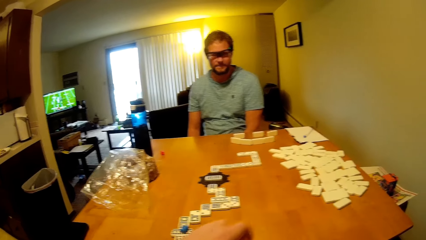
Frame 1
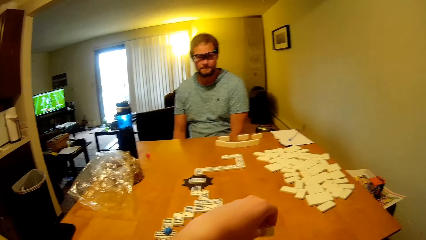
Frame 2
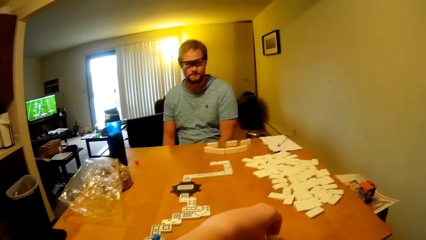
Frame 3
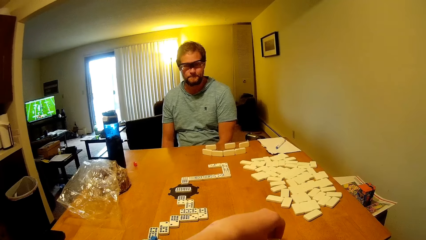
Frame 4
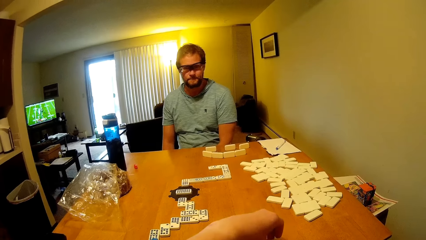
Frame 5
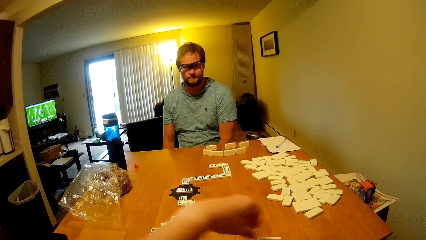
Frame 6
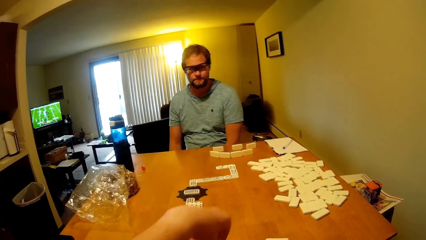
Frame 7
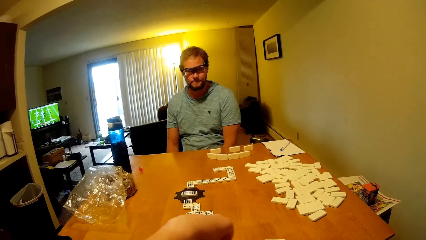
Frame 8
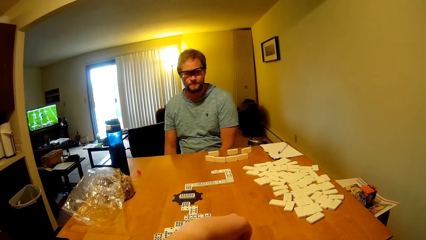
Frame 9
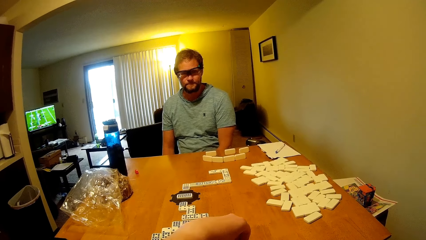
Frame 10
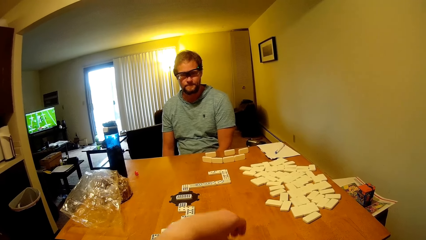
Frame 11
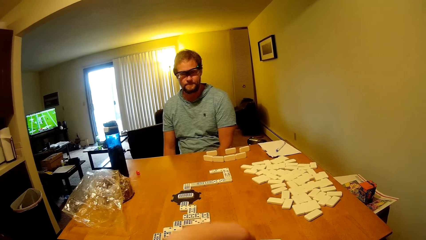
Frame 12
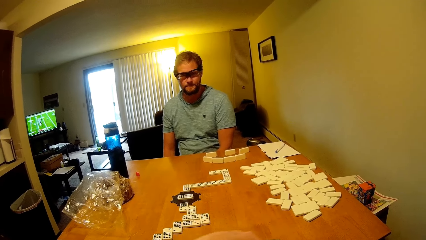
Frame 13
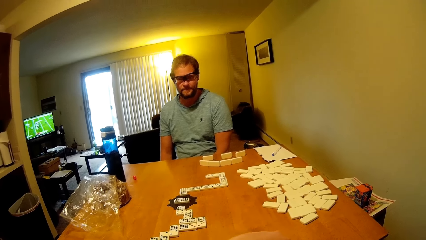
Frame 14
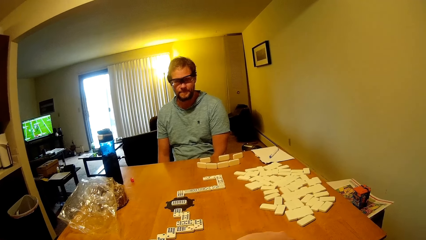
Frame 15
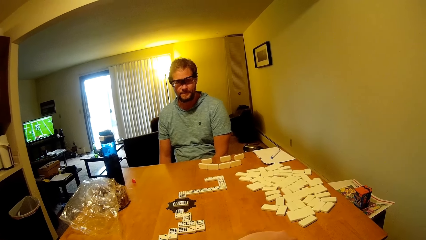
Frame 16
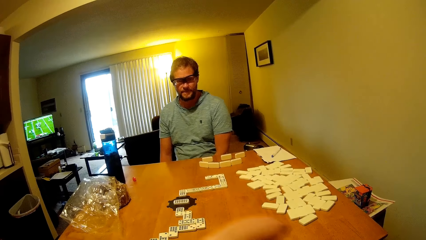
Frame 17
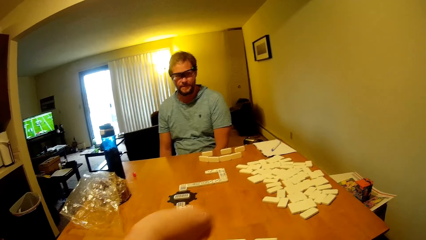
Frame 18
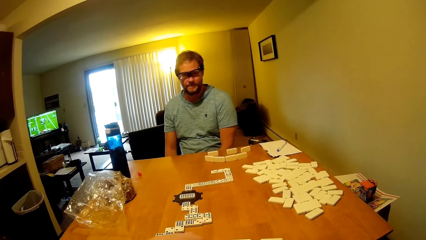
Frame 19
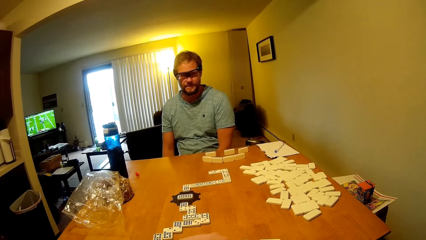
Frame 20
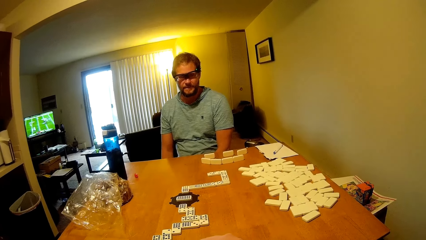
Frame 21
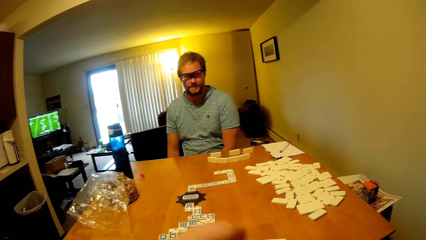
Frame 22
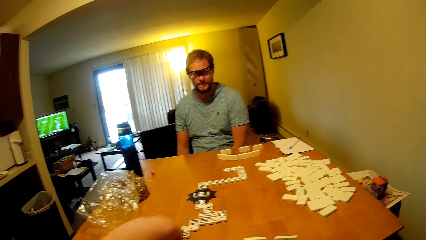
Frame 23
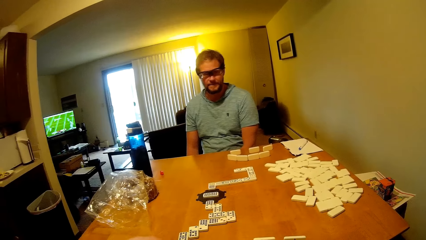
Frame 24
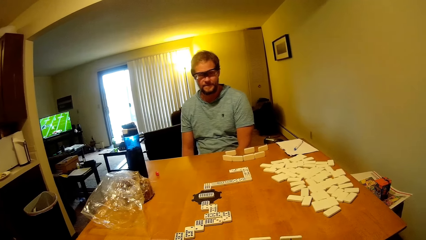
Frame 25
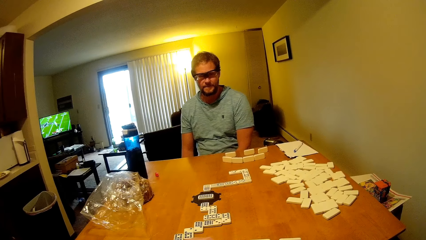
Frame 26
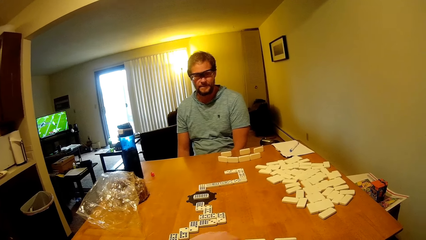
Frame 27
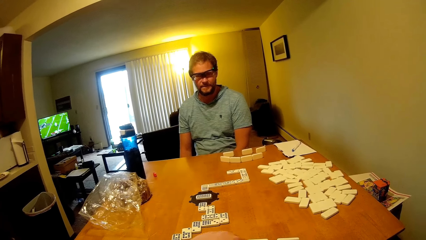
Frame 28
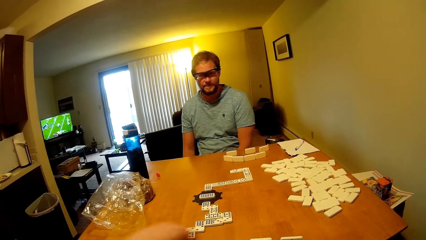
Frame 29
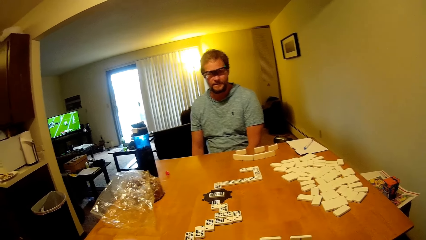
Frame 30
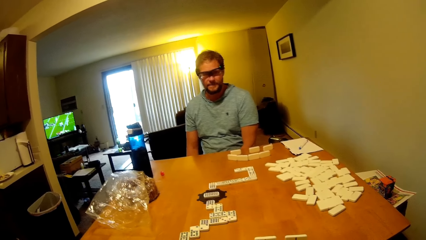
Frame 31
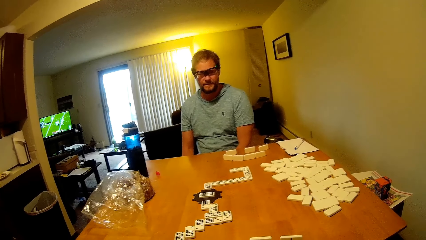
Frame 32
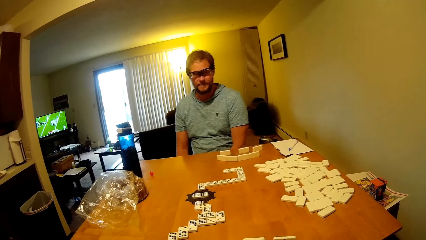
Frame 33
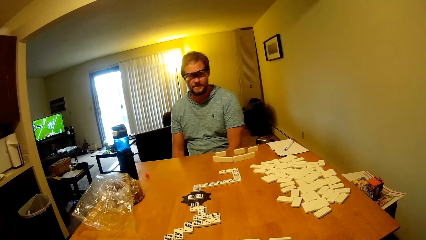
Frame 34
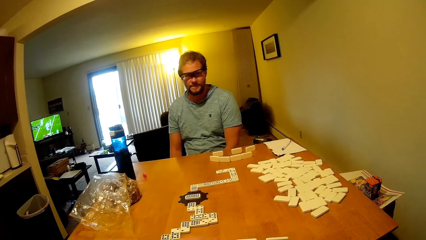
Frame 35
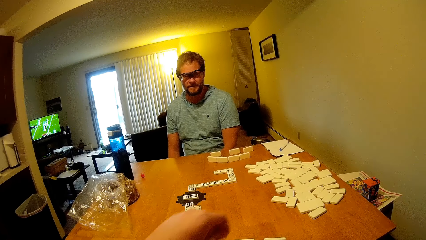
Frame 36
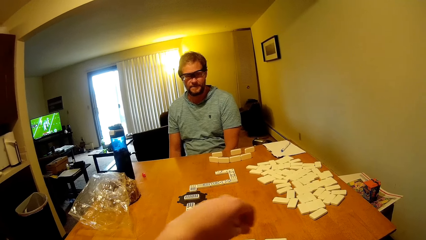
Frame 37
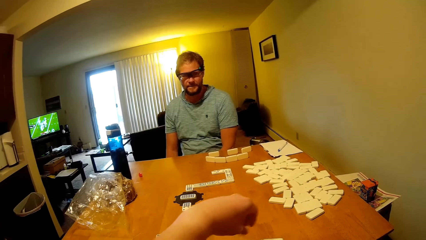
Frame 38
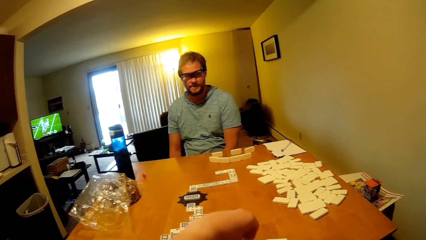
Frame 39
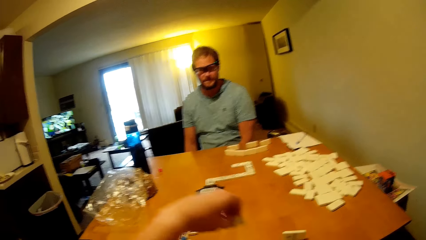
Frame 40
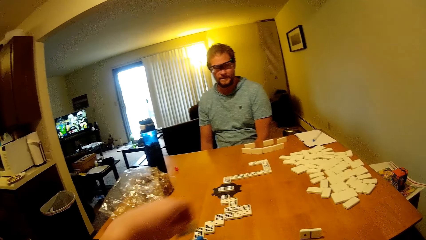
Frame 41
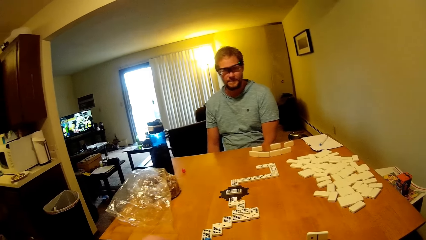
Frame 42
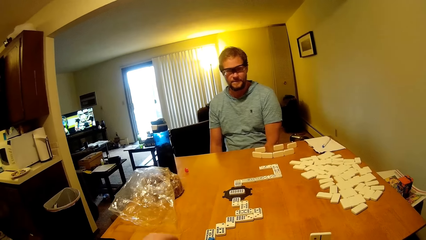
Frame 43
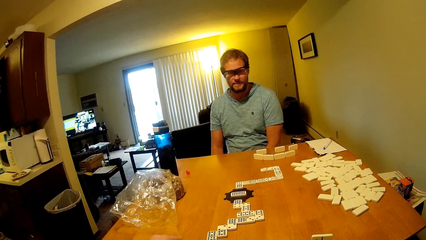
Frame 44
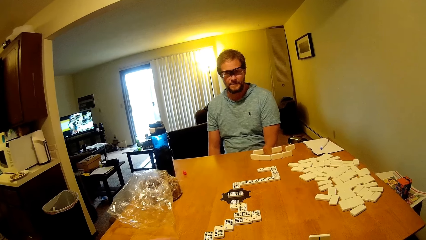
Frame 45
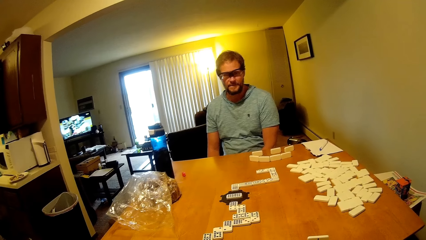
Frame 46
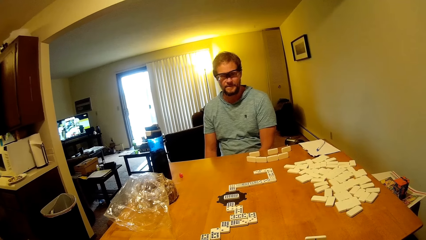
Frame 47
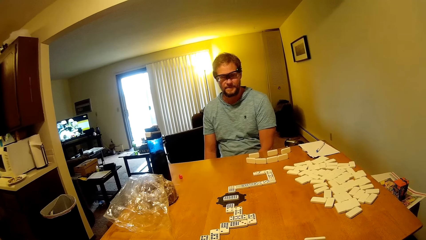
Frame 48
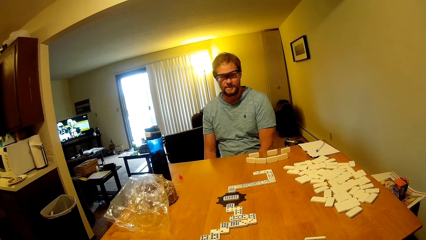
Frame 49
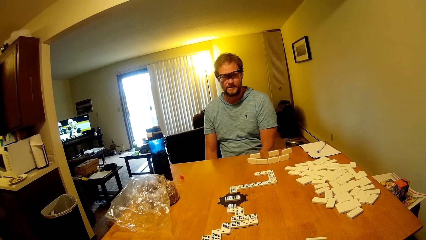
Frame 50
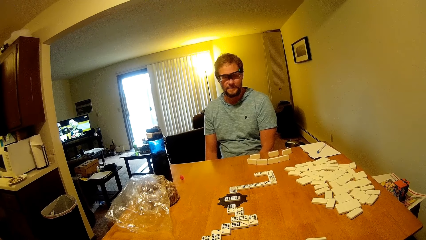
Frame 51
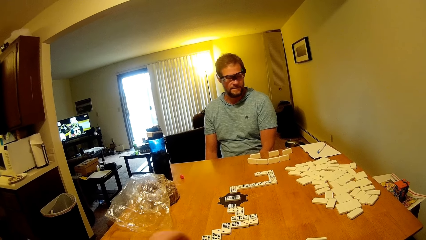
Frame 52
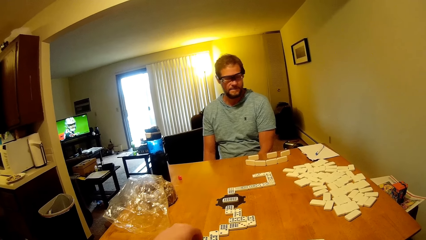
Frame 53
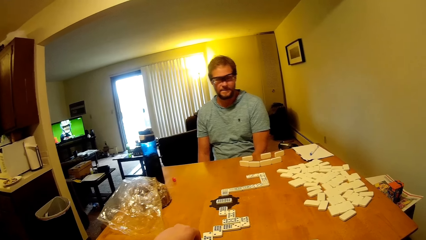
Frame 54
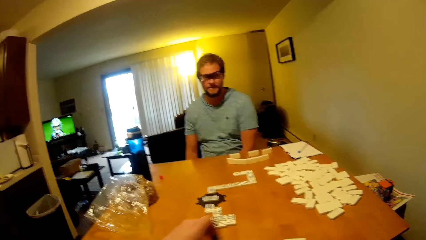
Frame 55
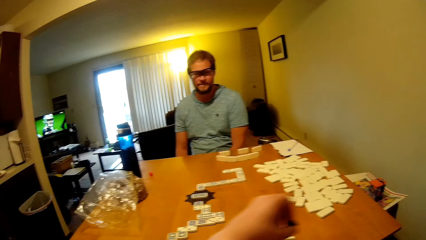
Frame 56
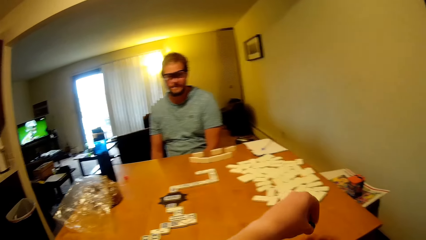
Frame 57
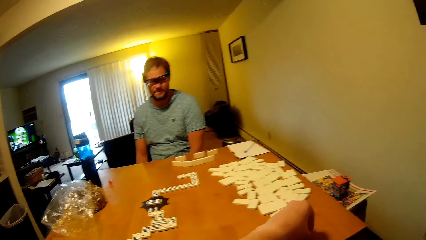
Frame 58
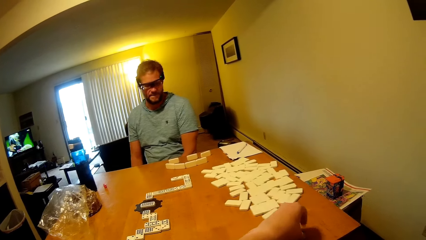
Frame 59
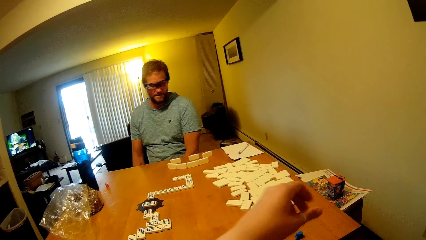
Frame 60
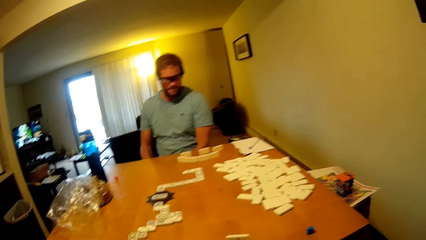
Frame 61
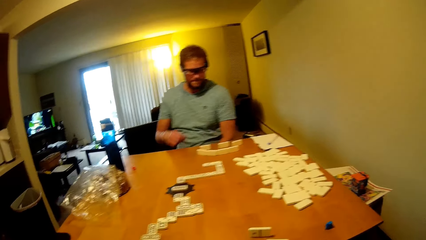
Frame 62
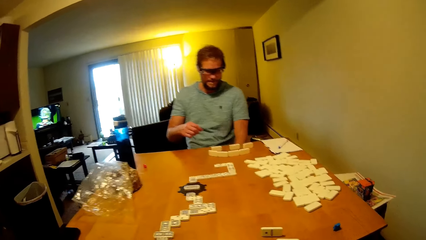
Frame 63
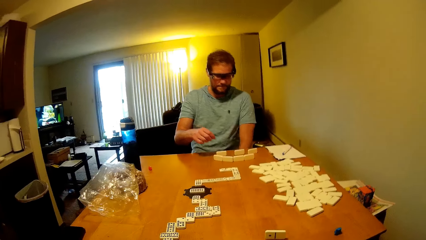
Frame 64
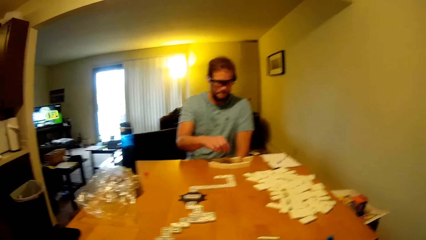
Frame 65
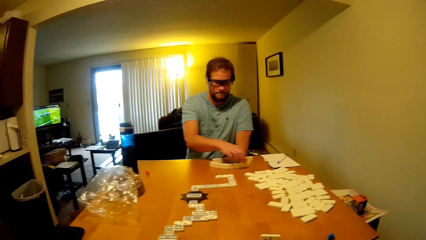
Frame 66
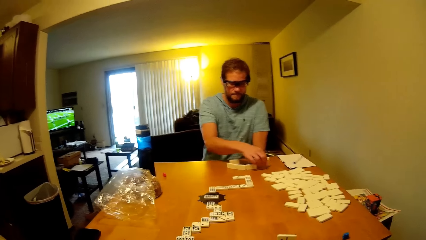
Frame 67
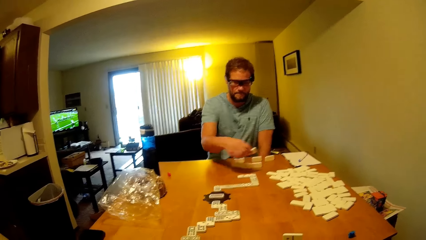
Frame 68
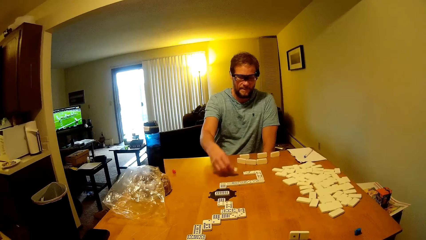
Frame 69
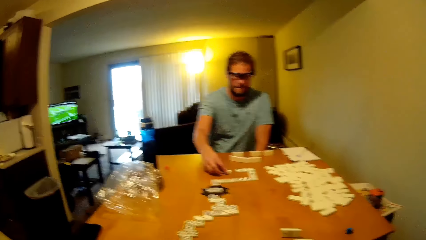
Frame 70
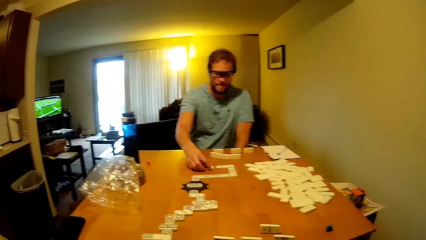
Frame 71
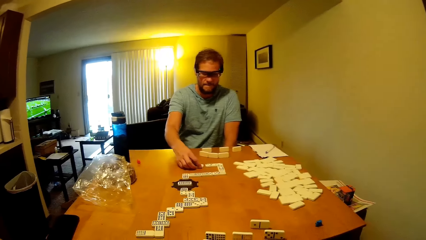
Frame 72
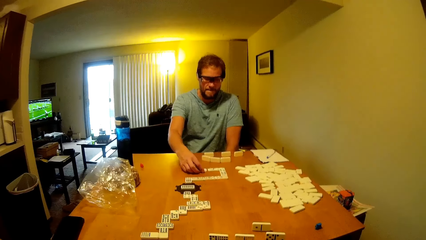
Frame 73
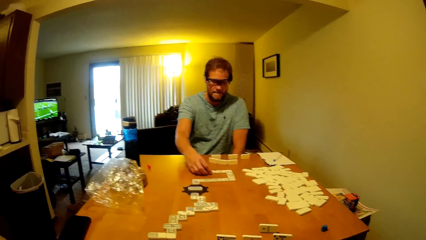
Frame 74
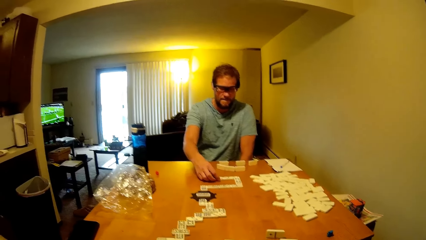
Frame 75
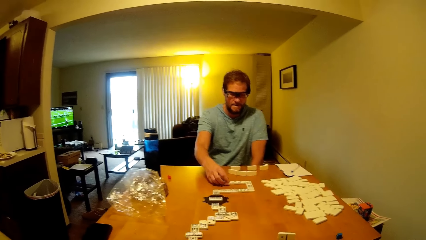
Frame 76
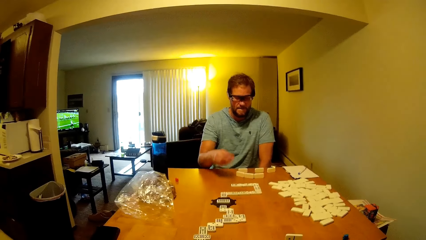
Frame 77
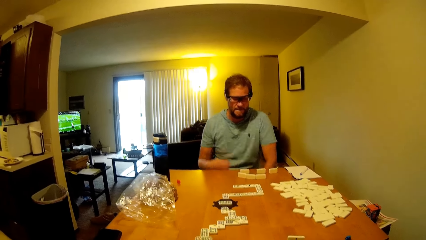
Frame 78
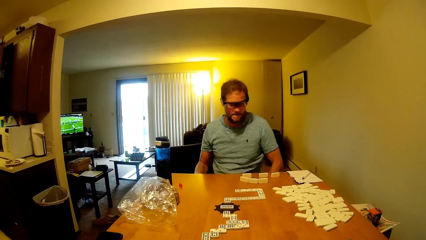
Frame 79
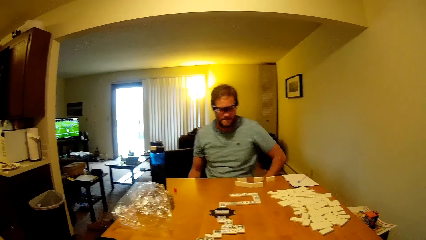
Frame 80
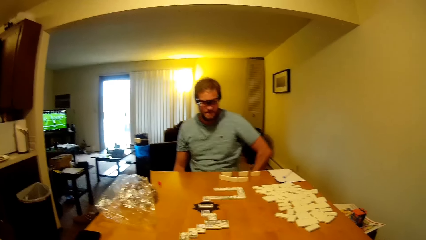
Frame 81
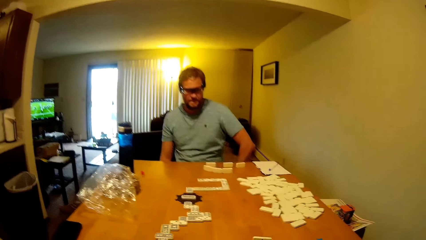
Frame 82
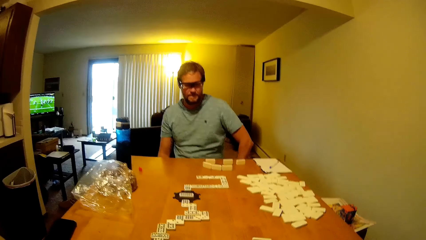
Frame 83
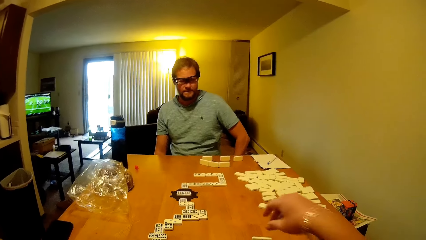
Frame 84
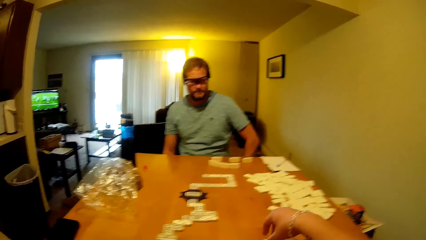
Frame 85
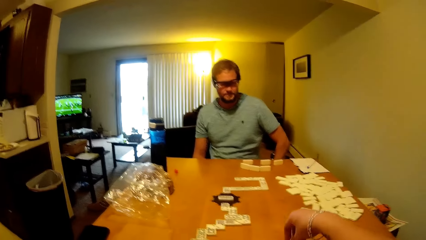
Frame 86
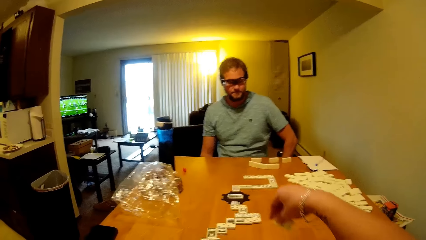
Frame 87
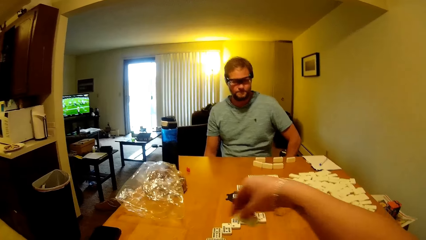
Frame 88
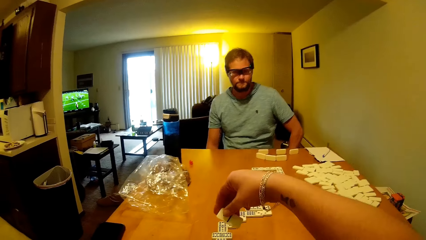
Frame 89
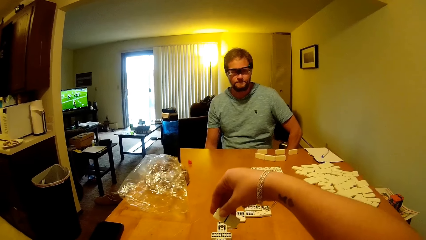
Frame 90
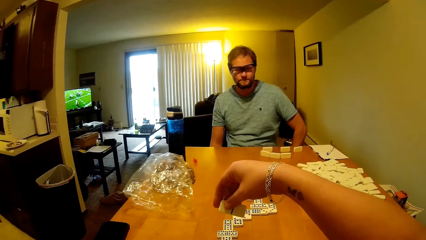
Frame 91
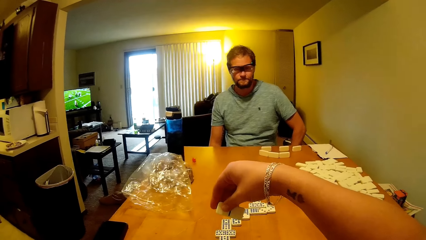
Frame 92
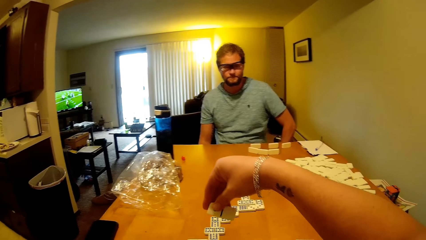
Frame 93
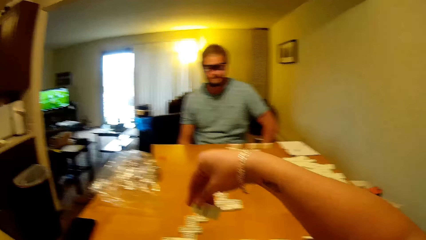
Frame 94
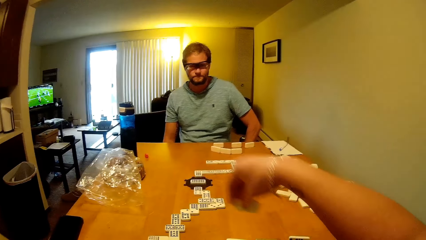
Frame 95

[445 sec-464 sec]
A man looks at the dominoes game. The camera wearer picks up the domino on the table. The man looks at the dominoes game. The camera wearer puts the domino on the table. The man looks at the dominoes game. The camera wearer picks up the domino on the table, puts the domino on the table, and picks up the domino on the table. The man looks at the dominoes game. The camera wearer puts the domino on the table. The man looks at the dominoes game. The camera wearer puts the domino on the table. The man looks at the dominoes game and picks up the domino on the table. The camera wearer looks at the dominoes game. The man puts the domino on the table. The camera wearer looks at the dominoes game. The man looks at the dominoes game. The camera wearer picks up the domino or word board on the table and places the word board on the table.
